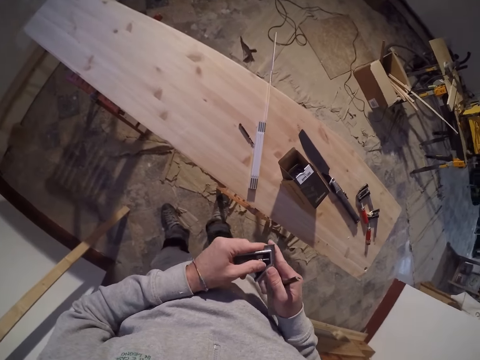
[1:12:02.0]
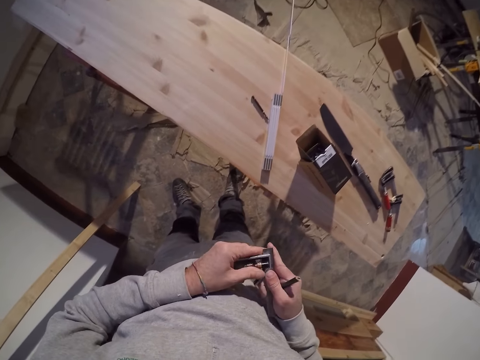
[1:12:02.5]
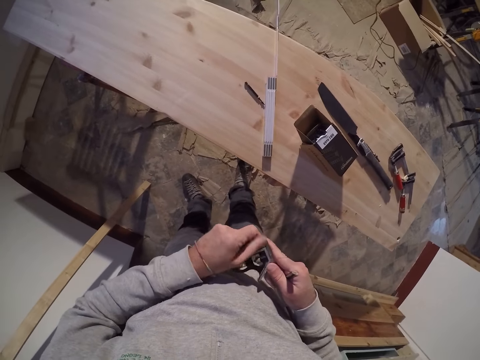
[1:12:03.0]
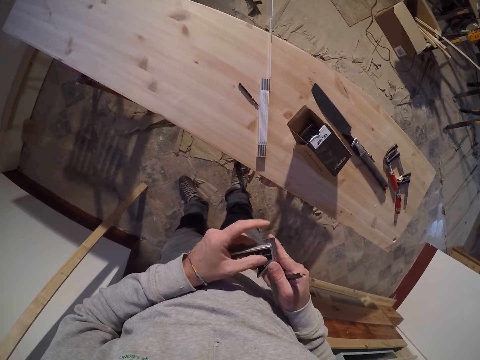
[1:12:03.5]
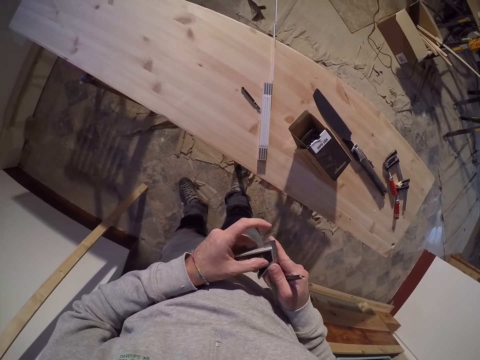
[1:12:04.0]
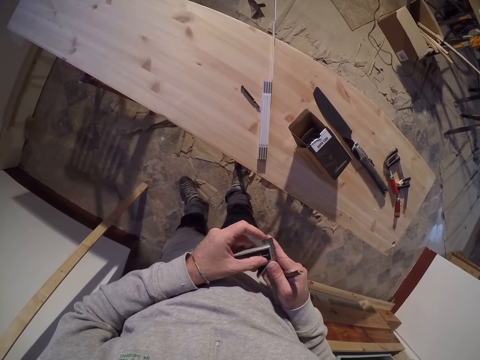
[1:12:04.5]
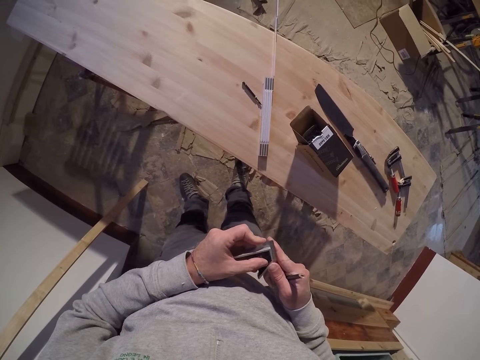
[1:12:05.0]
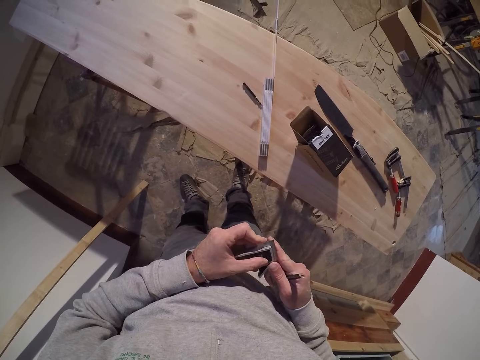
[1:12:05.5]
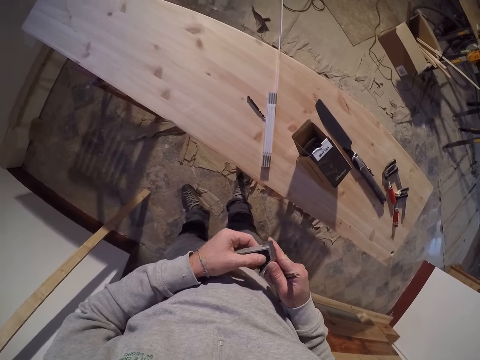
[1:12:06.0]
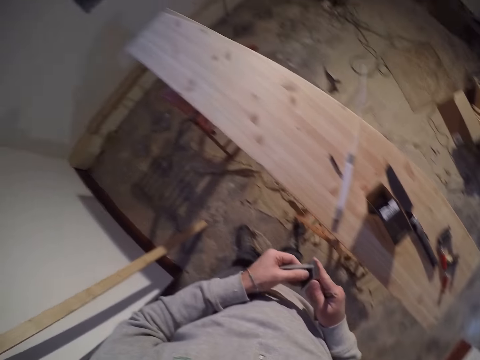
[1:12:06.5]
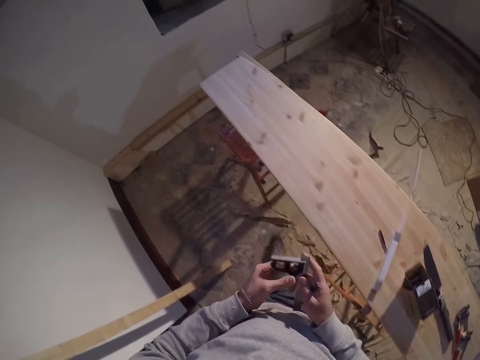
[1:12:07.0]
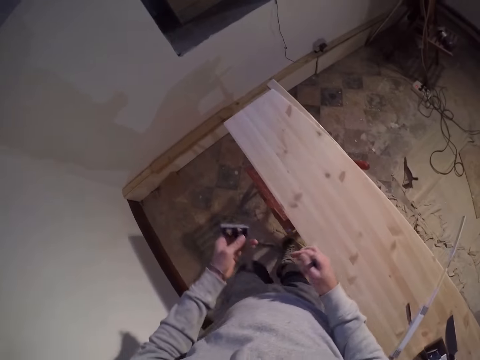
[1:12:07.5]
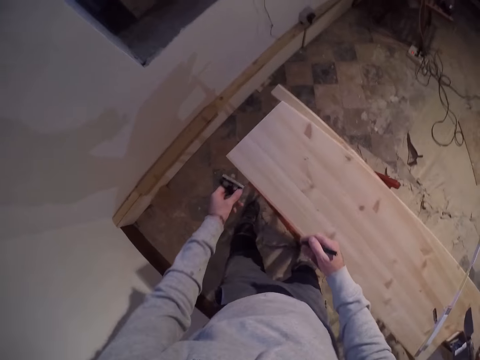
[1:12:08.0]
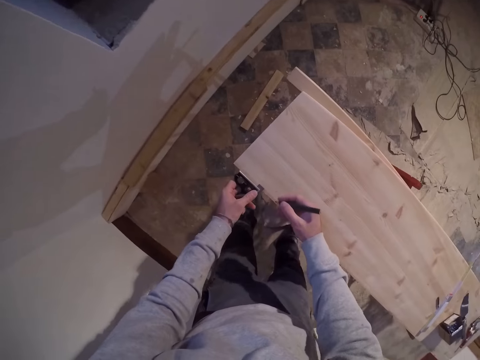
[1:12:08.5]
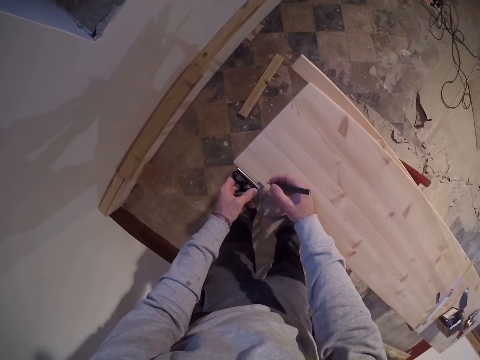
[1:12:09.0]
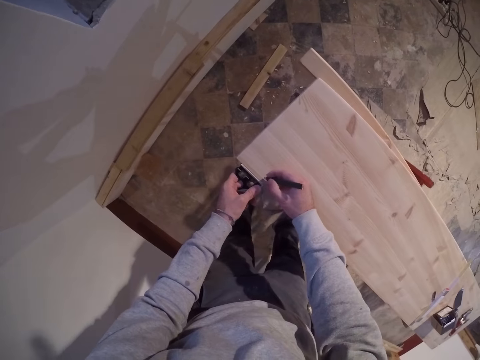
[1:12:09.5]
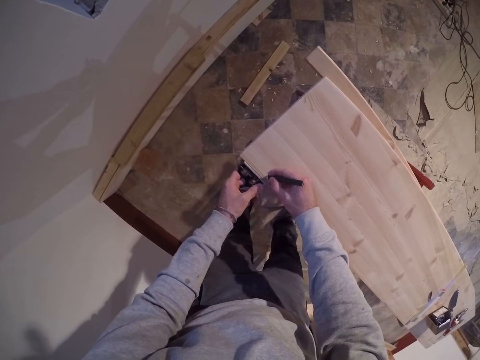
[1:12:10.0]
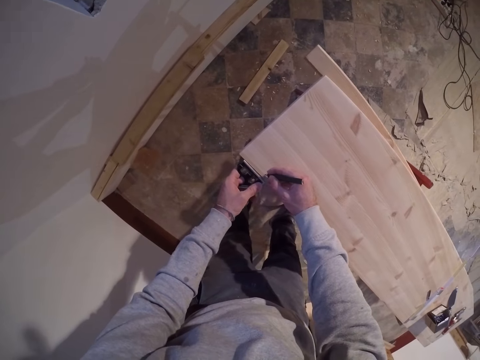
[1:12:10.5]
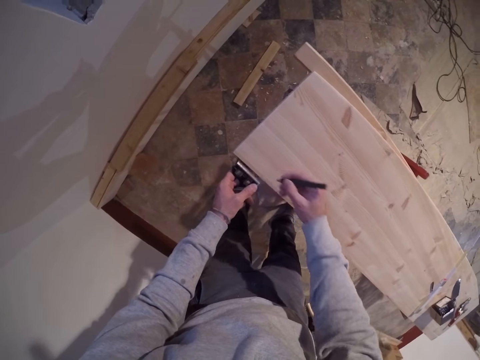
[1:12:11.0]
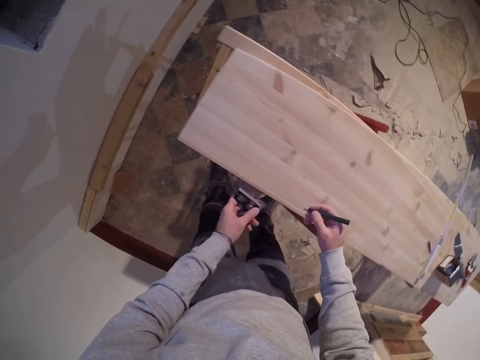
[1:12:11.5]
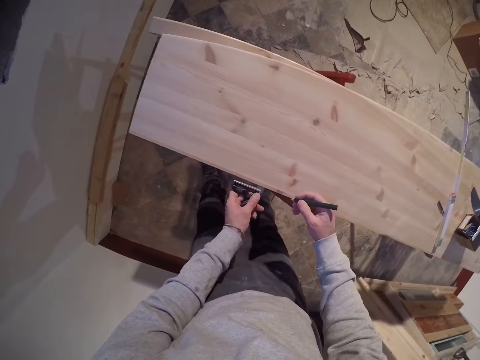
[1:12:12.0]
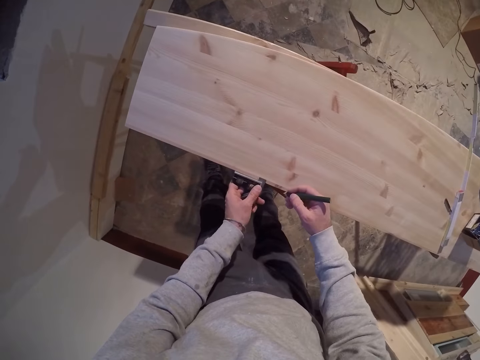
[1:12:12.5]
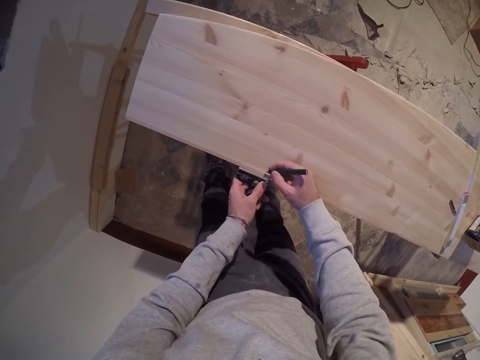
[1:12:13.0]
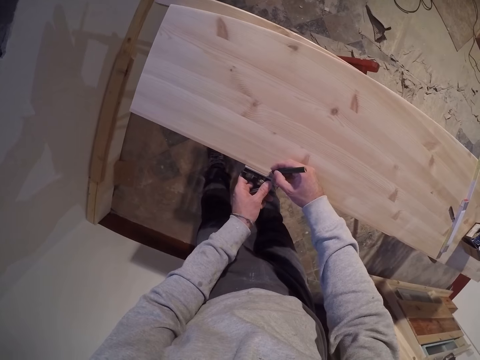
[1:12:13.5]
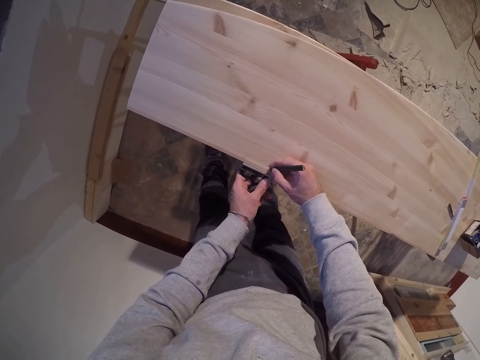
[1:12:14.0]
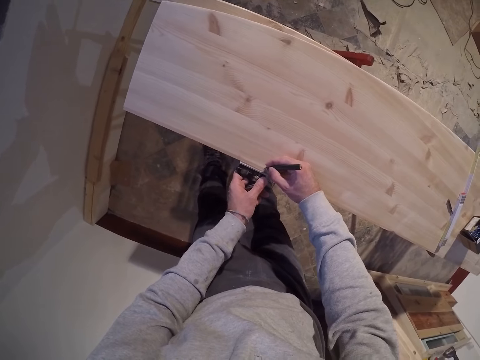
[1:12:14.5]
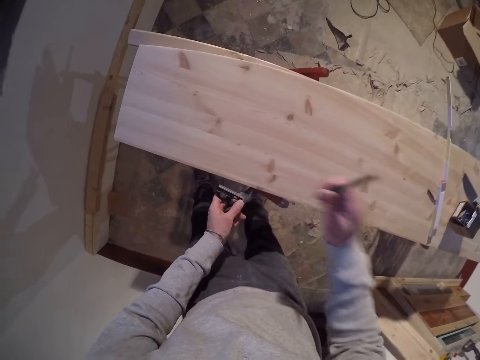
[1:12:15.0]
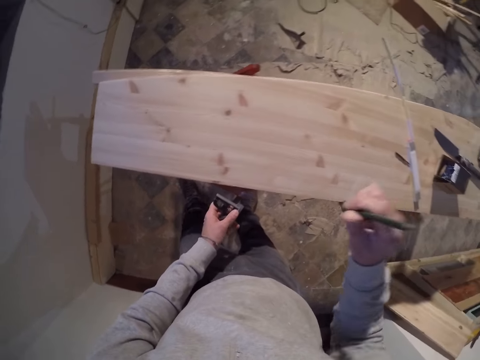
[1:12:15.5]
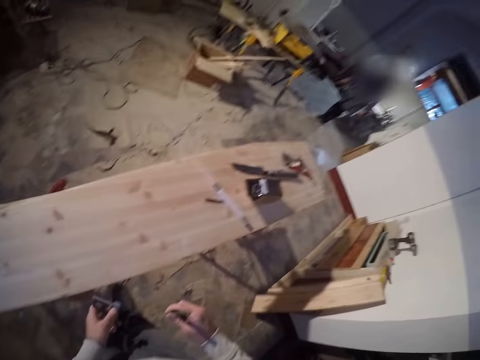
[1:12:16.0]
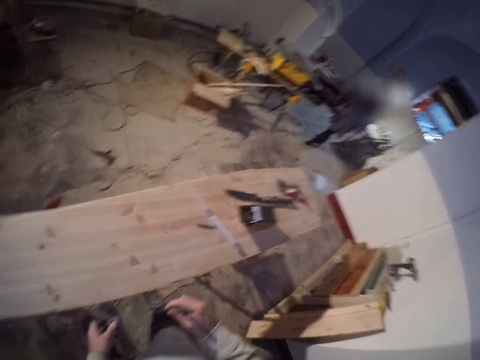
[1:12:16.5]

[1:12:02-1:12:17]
The camera wearer adjusts the ruler. He places the t-square on the edge of the board. He measures the wood. He marks the edge of the board with the pencil in his right hand. He marks the edge of the board again. He raises the pencil to his face with his right hand.

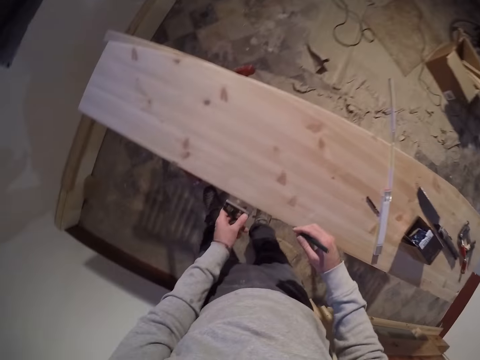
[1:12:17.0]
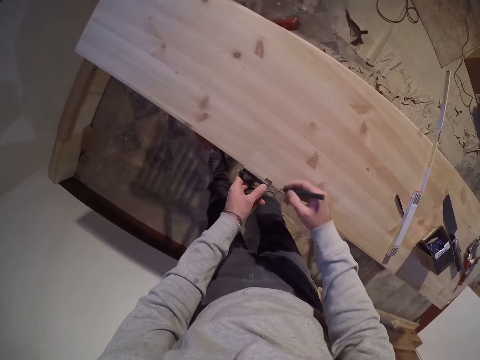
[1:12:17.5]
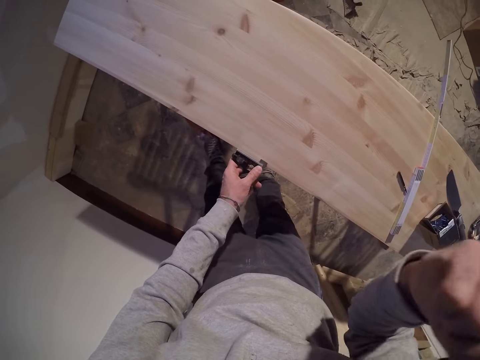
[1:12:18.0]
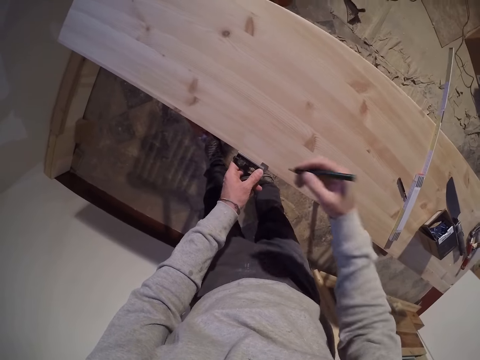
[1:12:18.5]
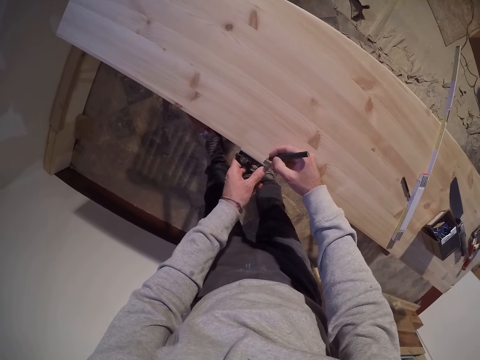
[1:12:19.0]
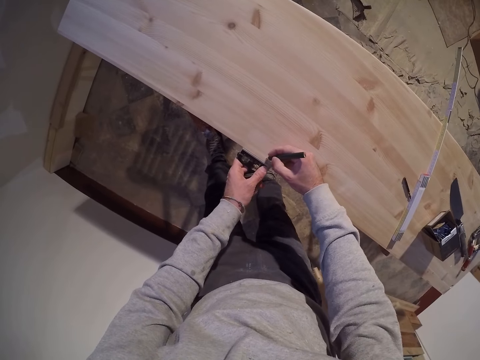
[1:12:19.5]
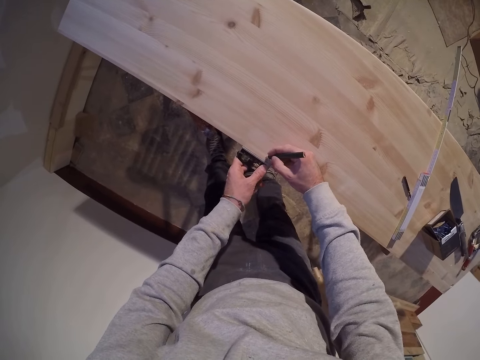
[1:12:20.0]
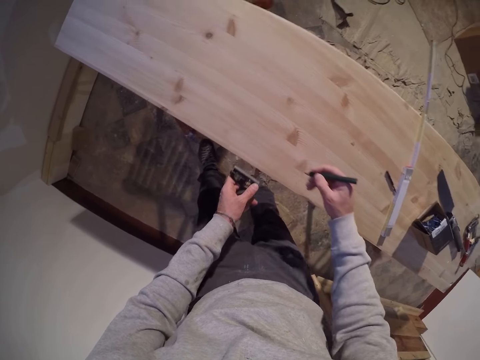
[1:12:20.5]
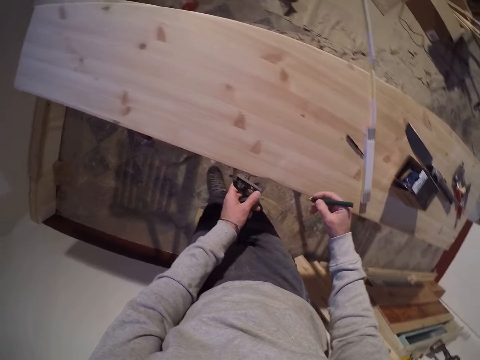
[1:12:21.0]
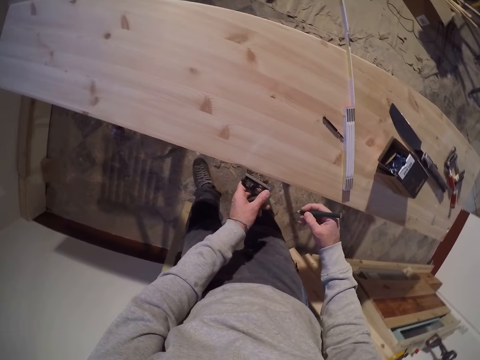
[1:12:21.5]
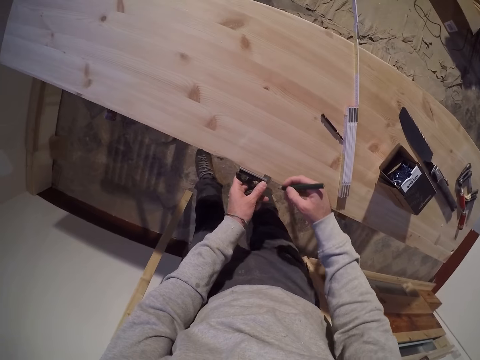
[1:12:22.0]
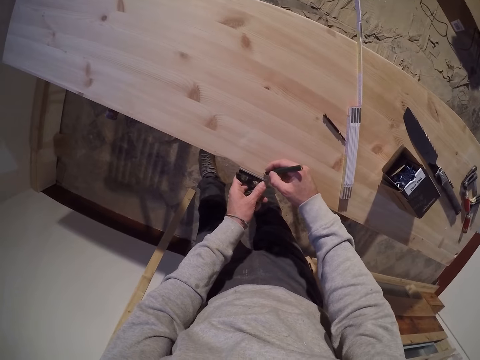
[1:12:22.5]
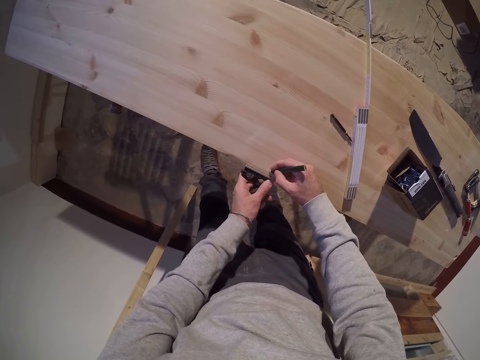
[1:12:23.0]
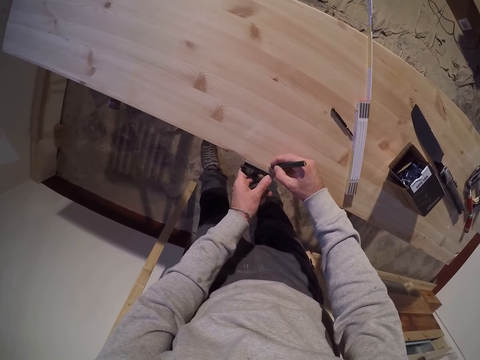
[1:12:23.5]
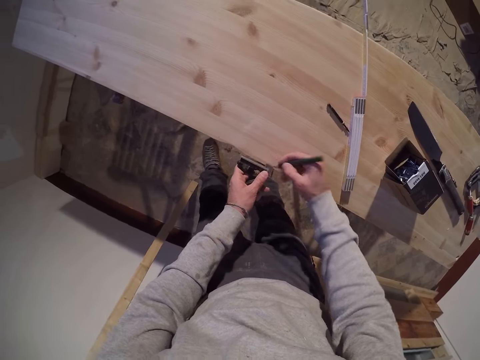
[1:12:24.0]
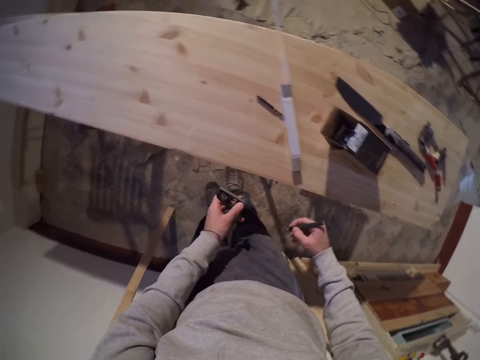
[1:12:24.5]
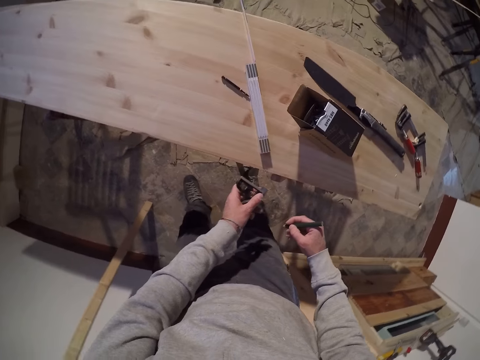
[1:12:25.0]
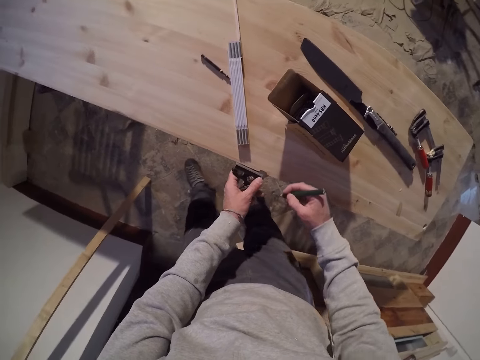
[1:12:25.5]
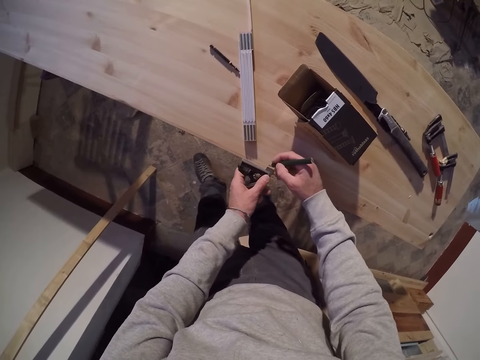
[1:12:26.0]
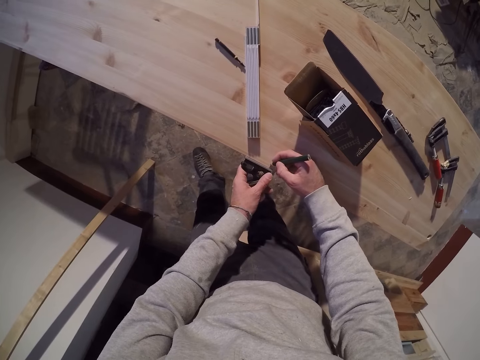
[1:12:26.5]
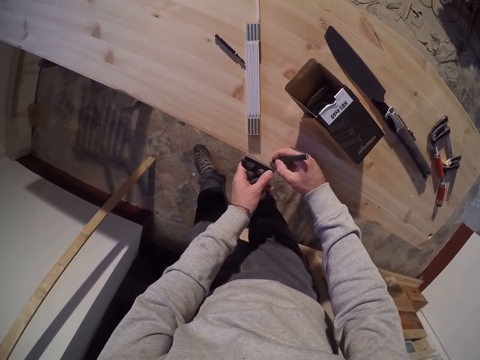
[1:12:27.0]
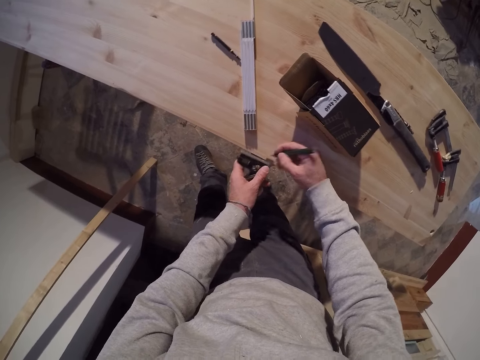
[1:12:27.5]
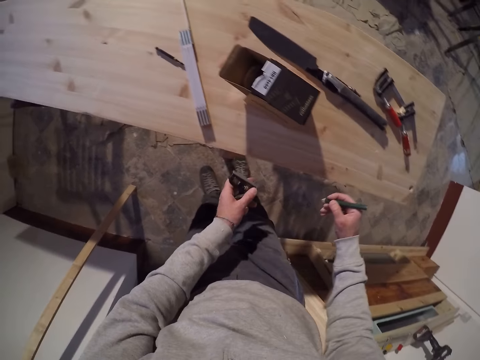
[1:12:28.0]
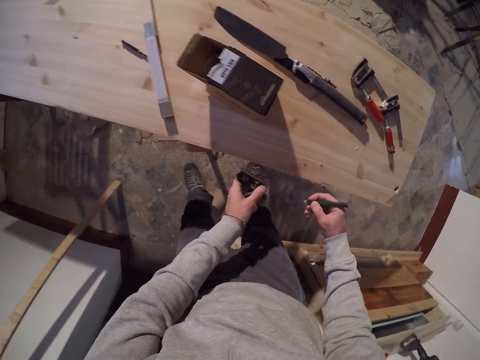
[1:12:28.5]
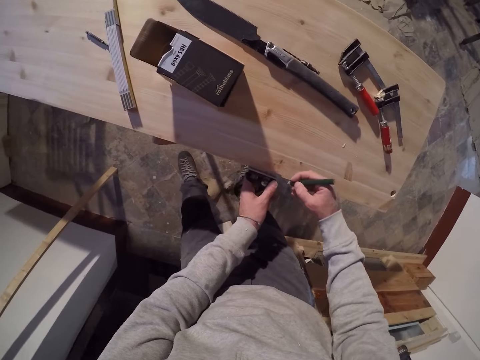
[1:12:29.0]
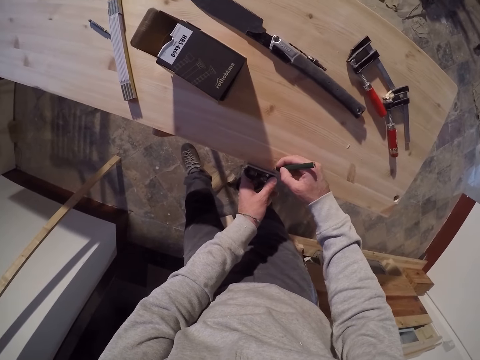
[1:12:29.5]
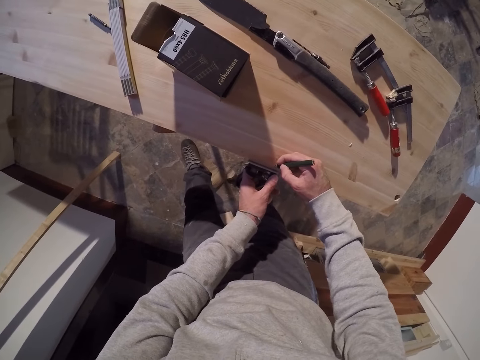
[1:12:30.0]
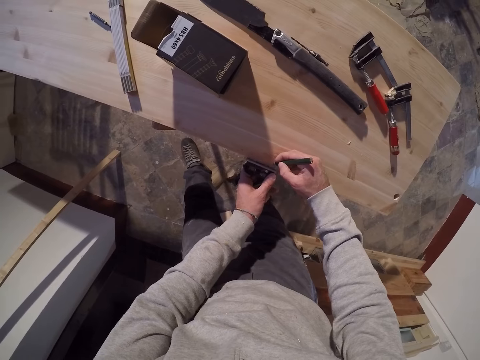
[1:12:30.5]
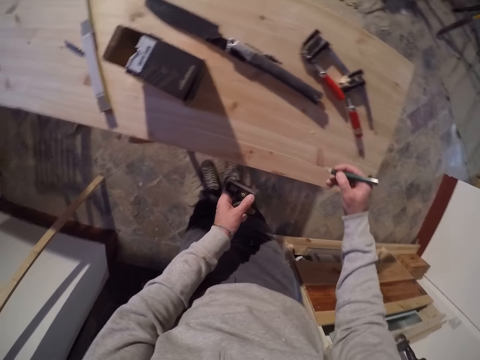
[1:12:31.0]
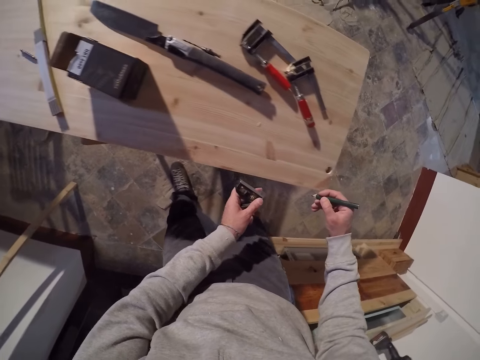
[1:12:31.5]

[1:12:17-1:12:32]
The camera wearer places the t-square on the edge of the board. He raises the pencil to his face with his right hand. He measures the wood. He marks the edge of the board with the pencil in his right hand. He measures the wood. He places the t-square on the edge of the board. He marks the edge of the board with the pencil in his right hand. He places the t-square on the edge of the board. He measures the wood. He marks the edge of the board with the pencil in his right hand. He places the t-square on the edge of the board. He marks the edge of the board with the pencil in his right hand.
